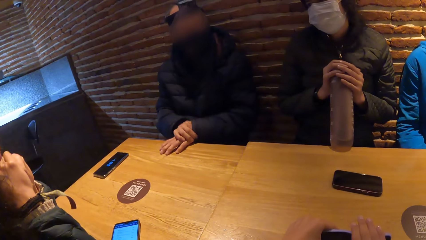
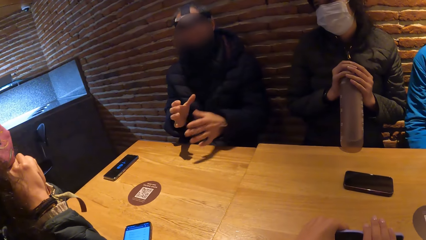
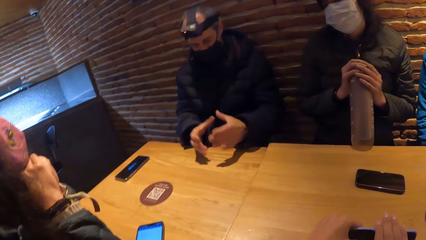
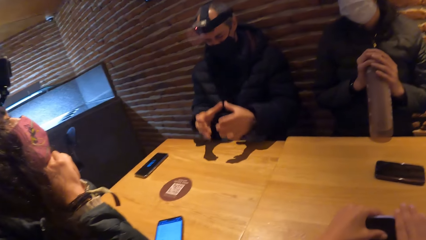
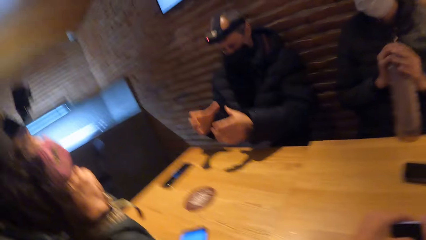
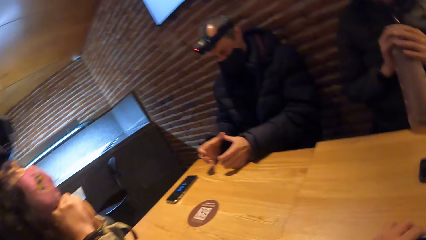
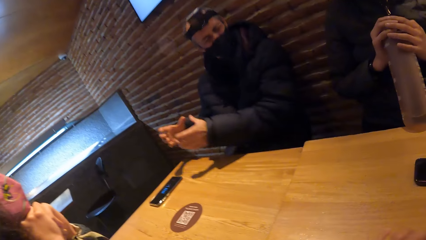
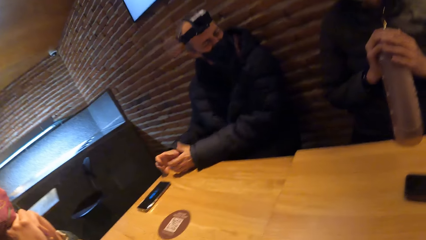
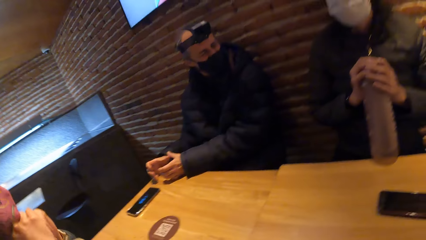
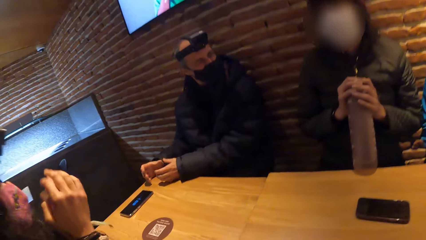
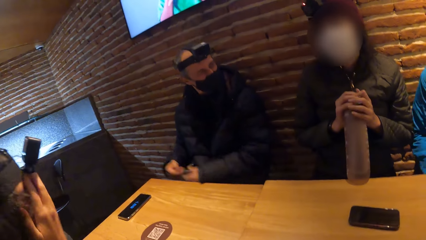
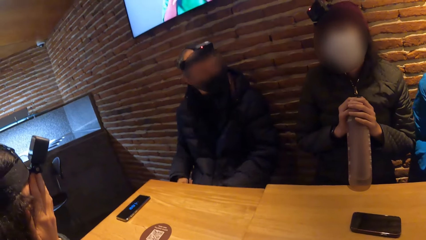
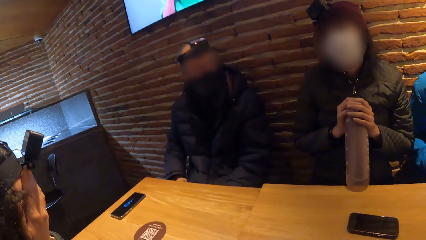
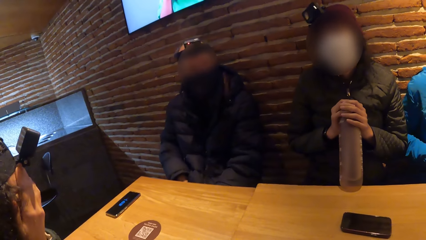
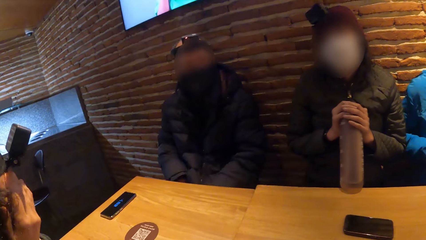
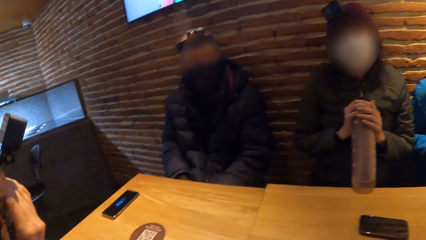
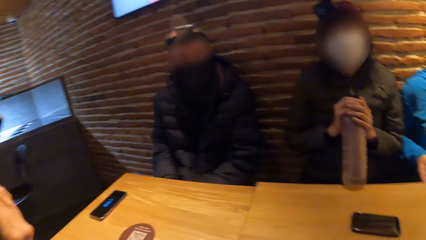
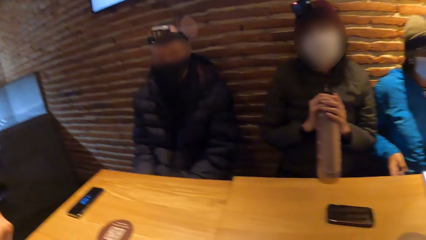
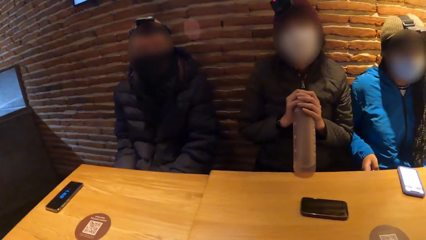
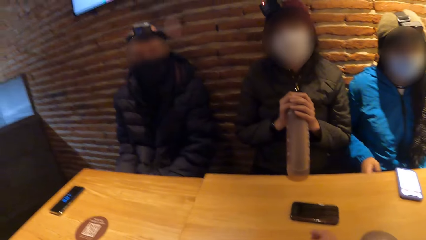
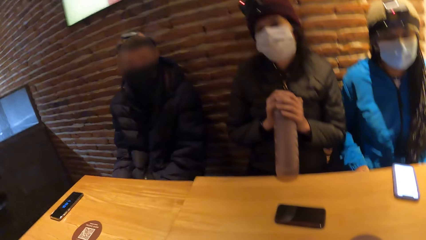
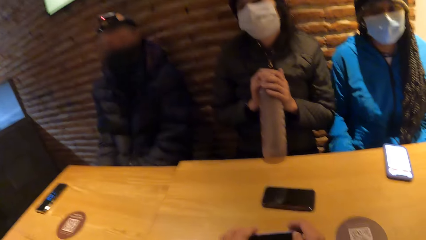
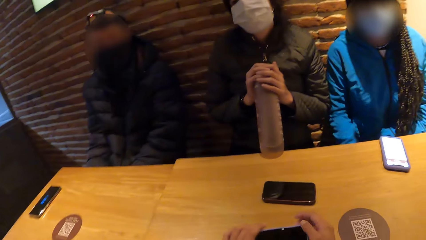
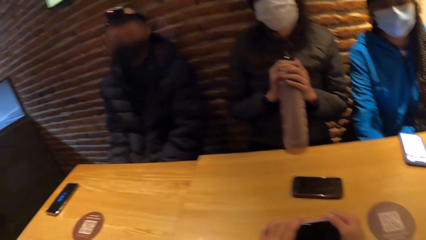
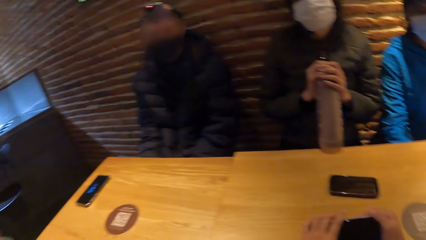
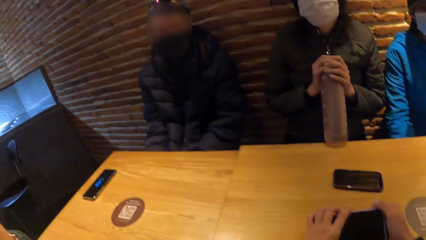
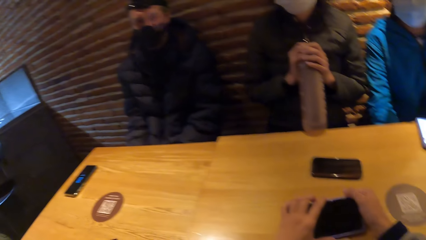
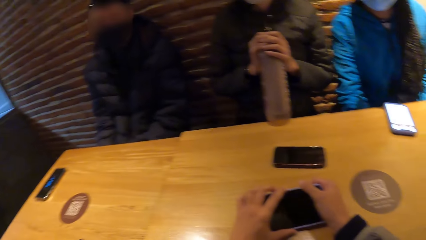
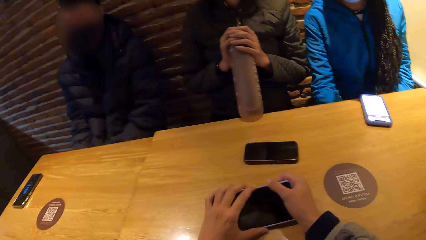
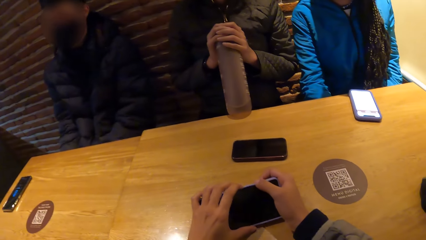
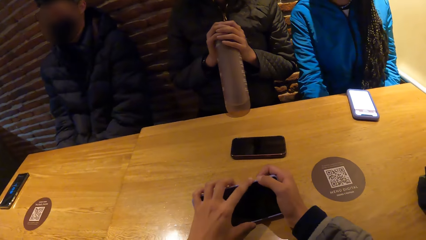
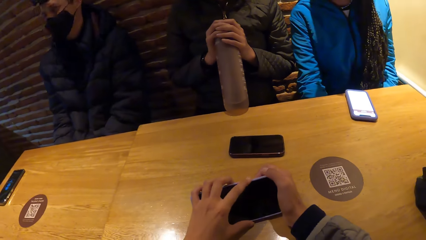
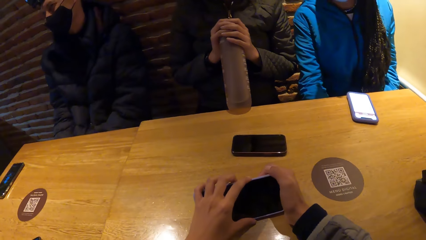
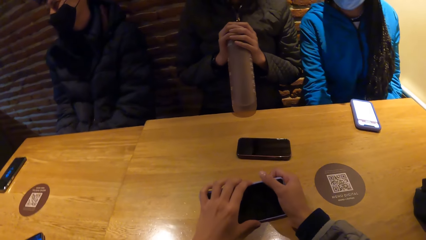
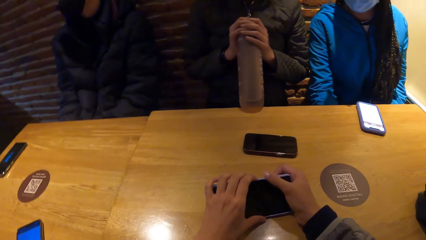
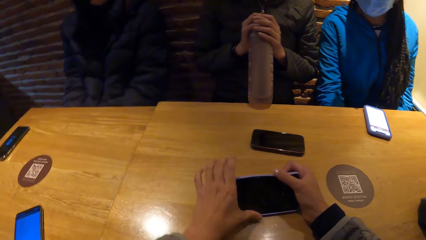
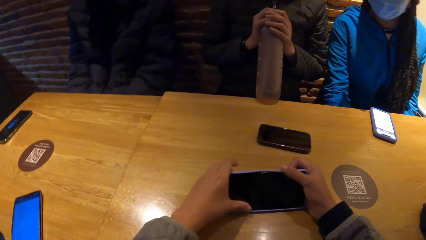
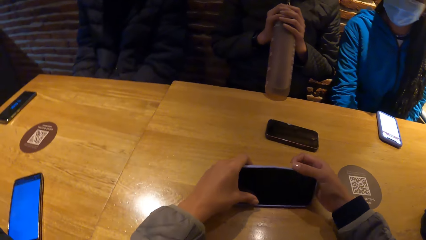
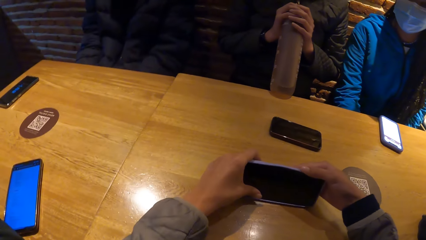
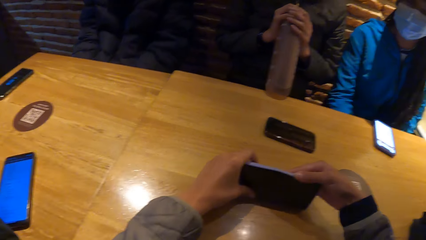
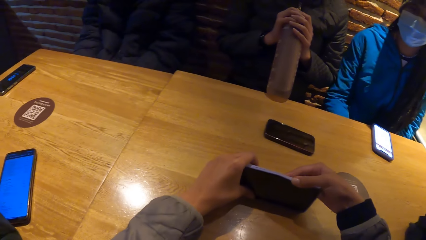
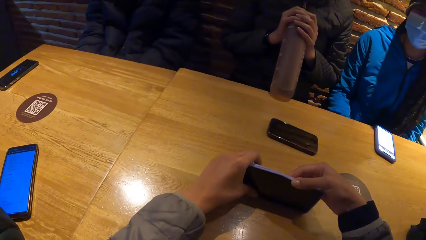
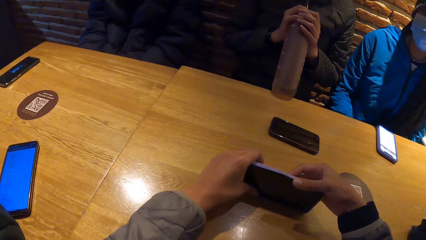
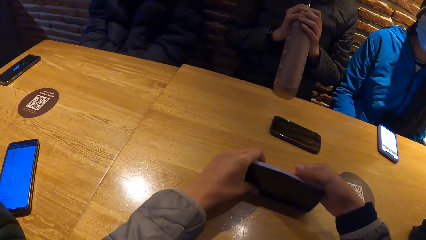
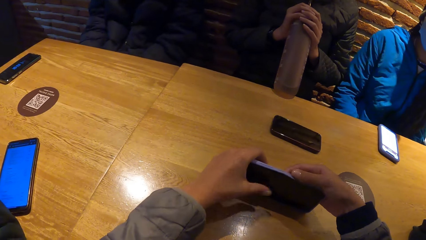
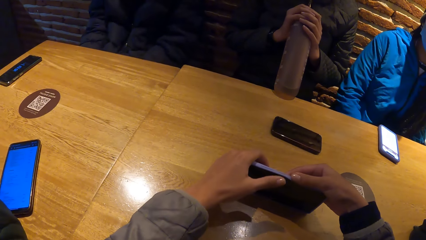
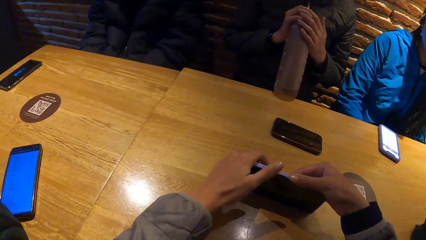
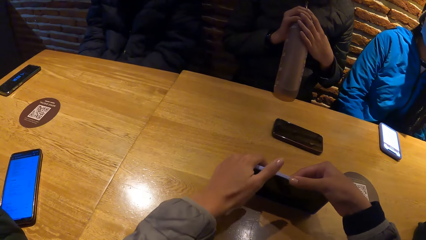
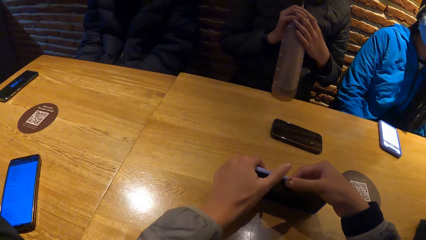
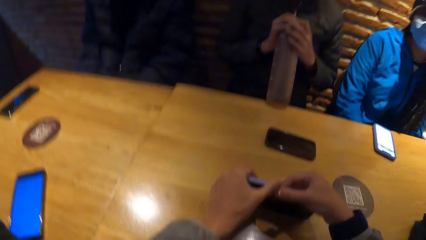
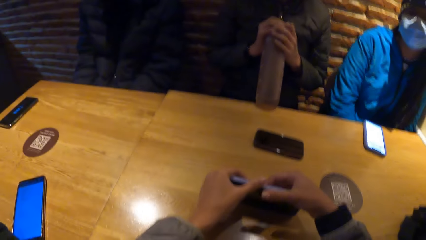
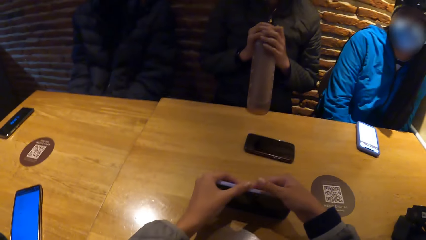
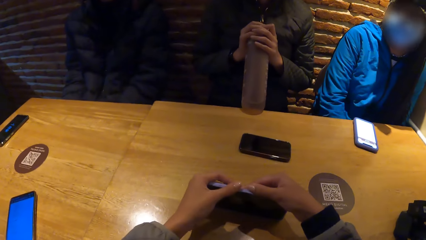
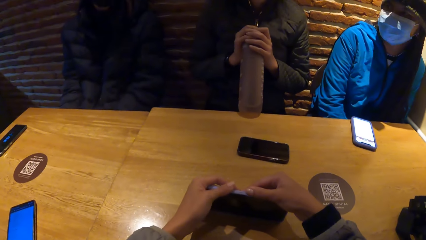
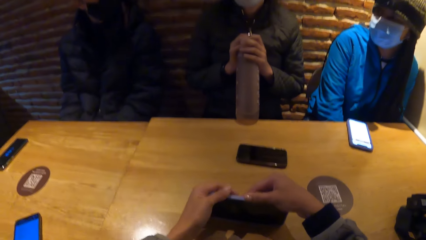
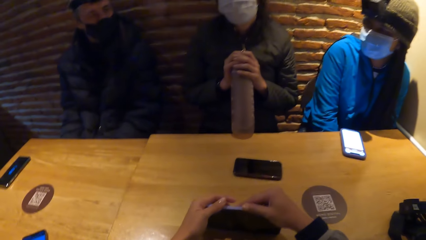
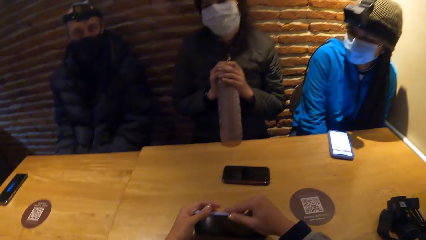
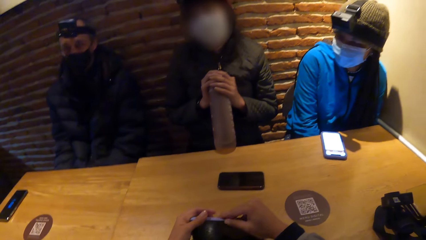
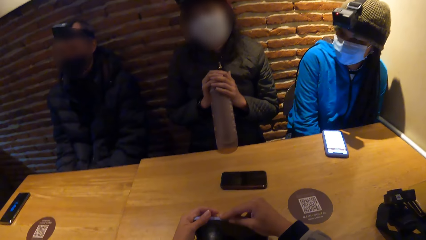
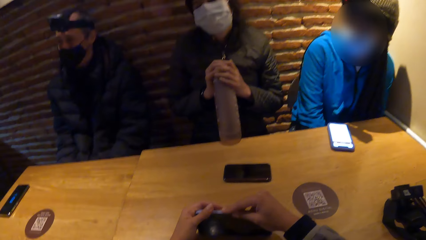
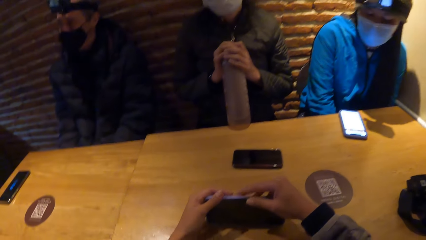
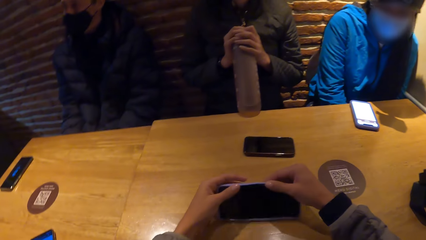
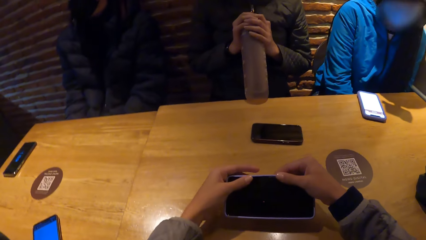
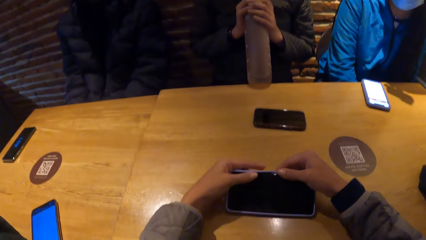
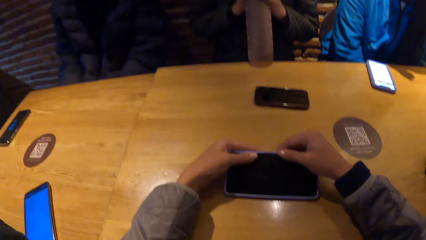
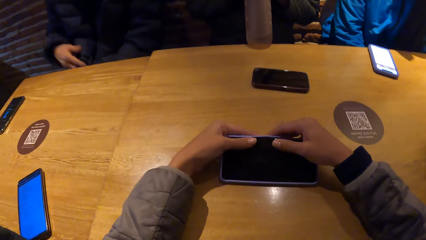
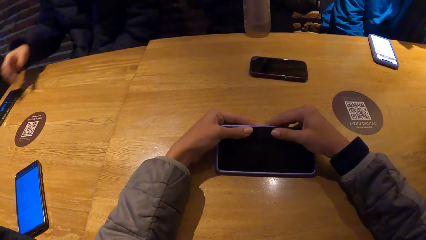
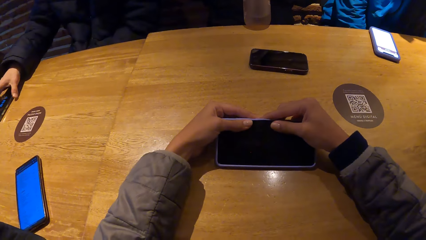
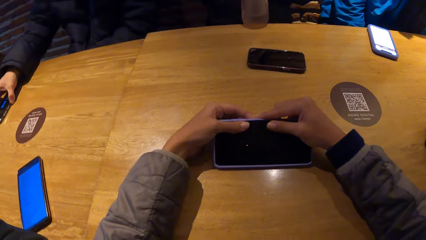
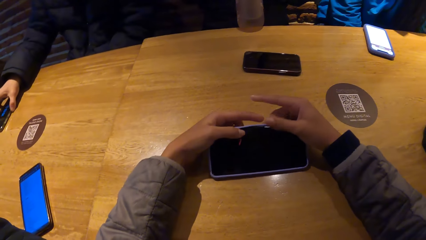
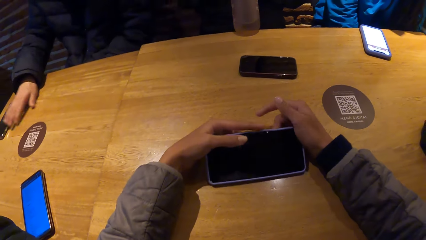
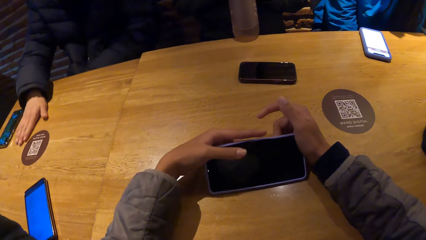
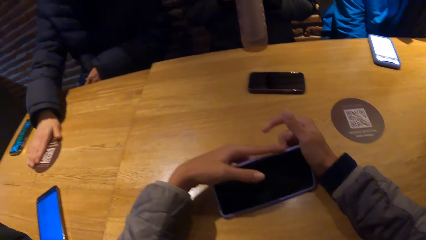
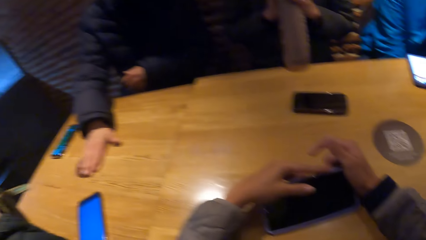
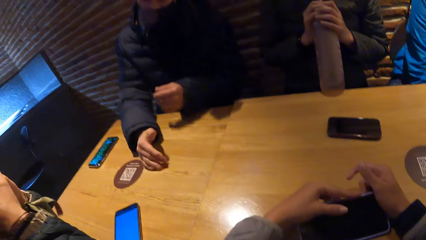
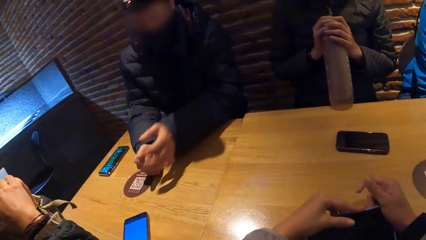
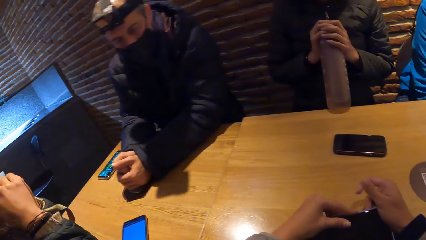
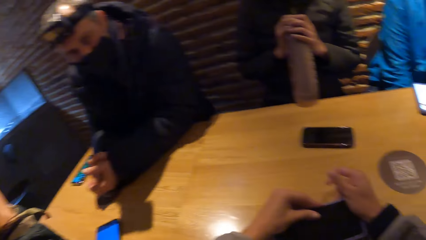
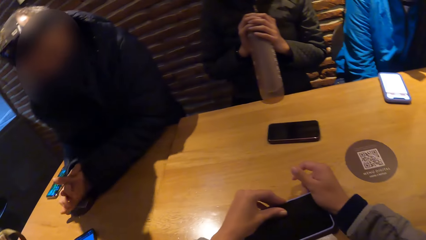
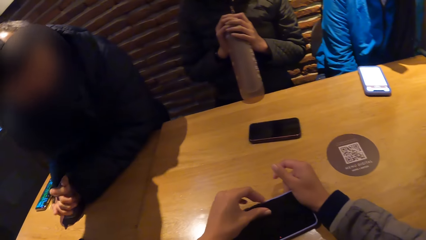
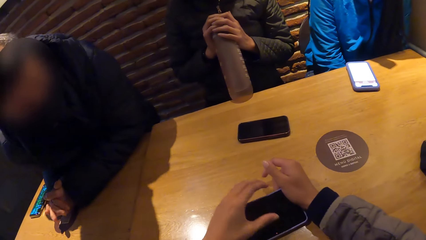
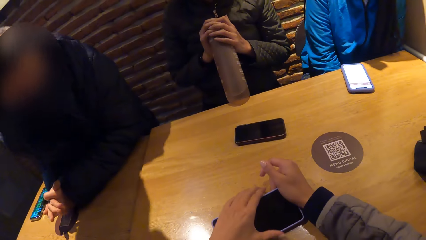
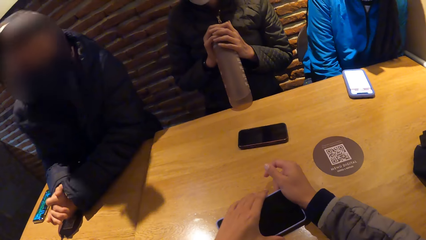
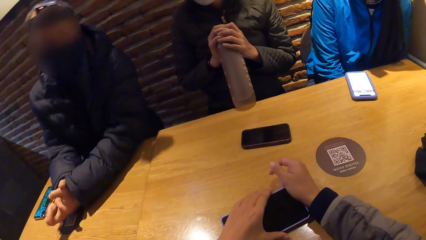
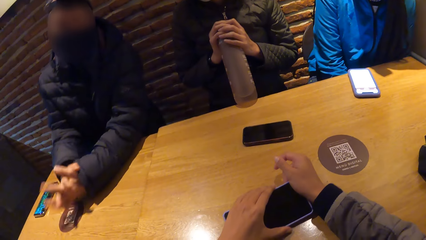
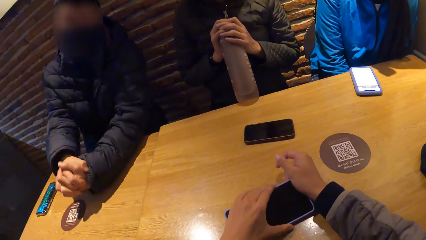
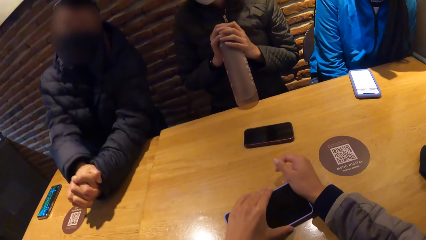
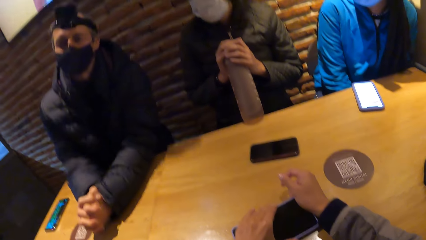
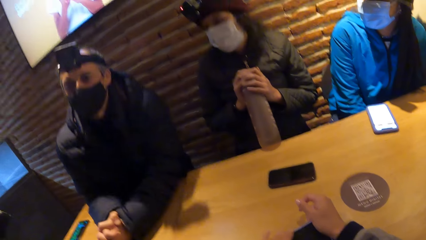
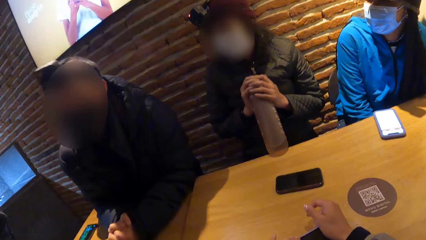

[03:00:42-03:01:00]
The man gesticulates with both hands. The woman touches her face with both hands. The camera wearer holds a phone. The man touches the phone on the table with his right hand and rubs the table with his right hand. The man interacts with the camera wearer, the woman and two other women.
